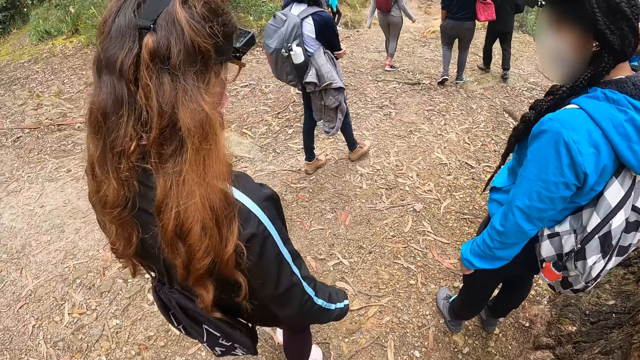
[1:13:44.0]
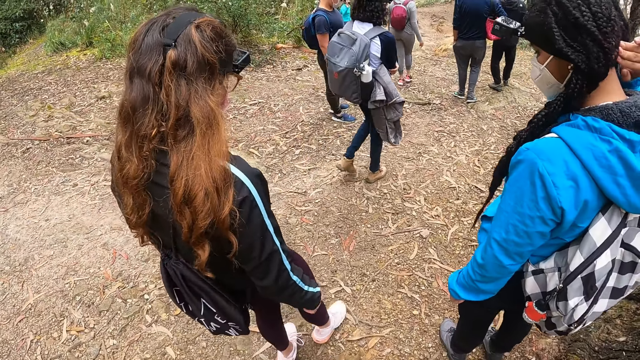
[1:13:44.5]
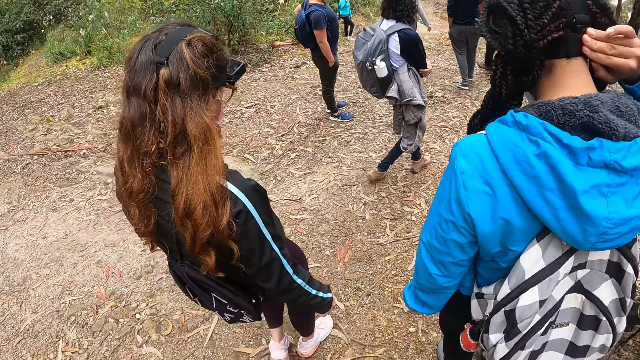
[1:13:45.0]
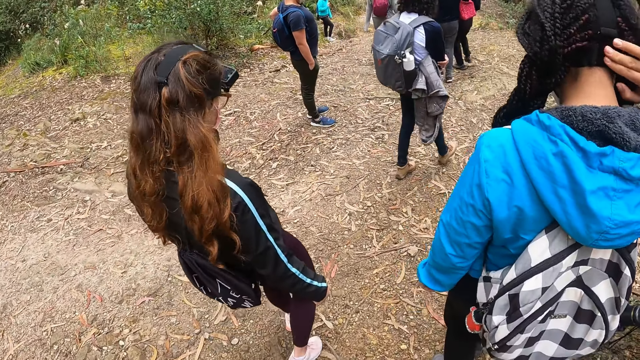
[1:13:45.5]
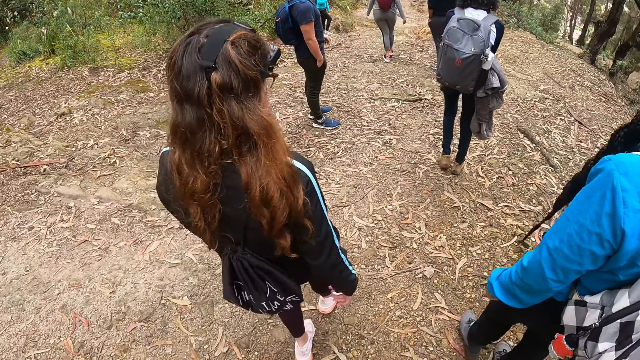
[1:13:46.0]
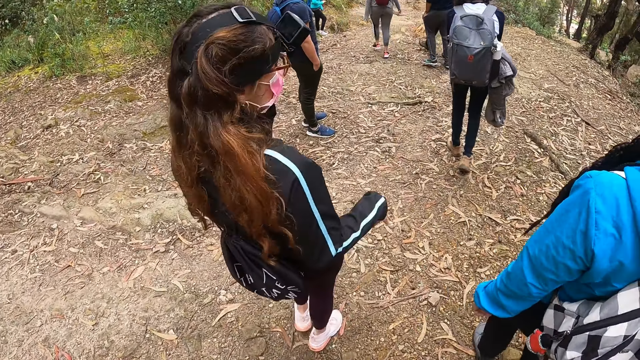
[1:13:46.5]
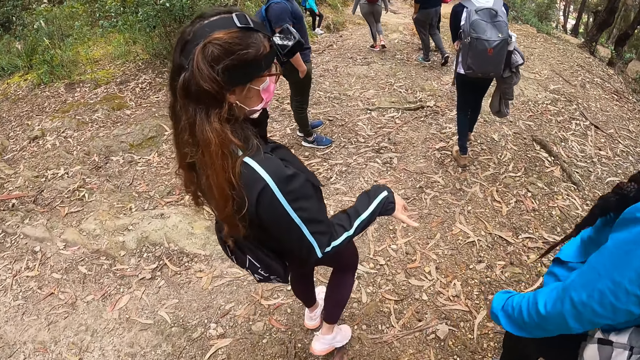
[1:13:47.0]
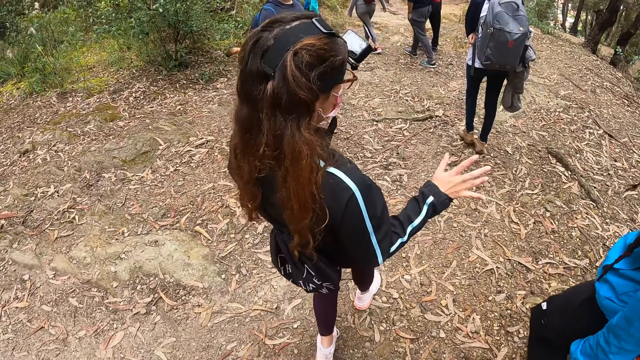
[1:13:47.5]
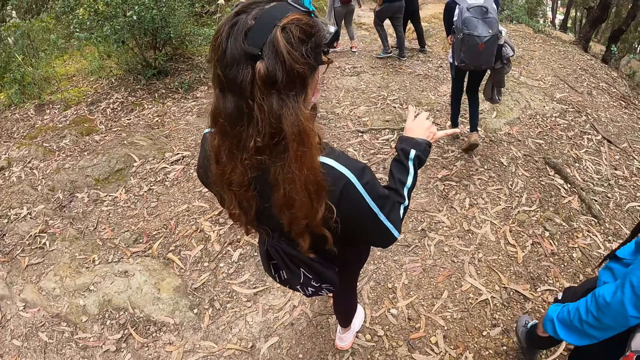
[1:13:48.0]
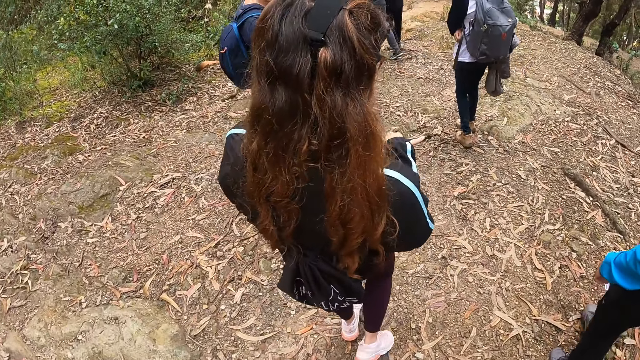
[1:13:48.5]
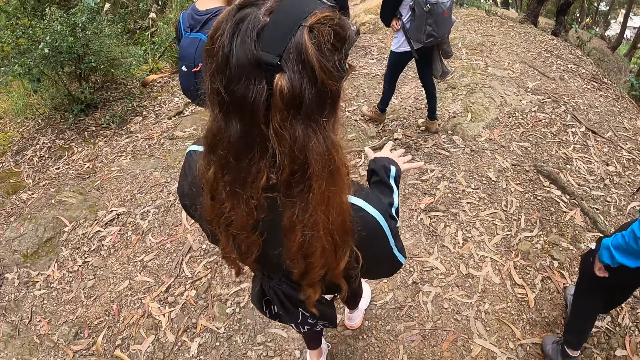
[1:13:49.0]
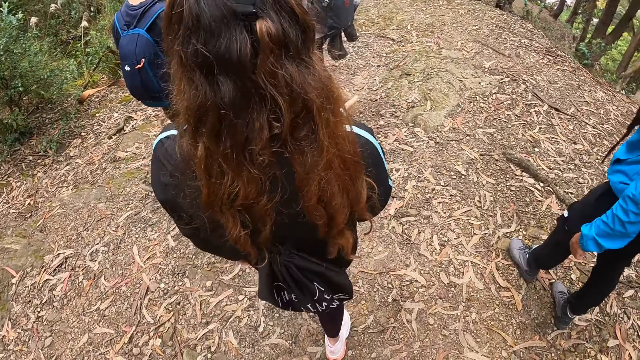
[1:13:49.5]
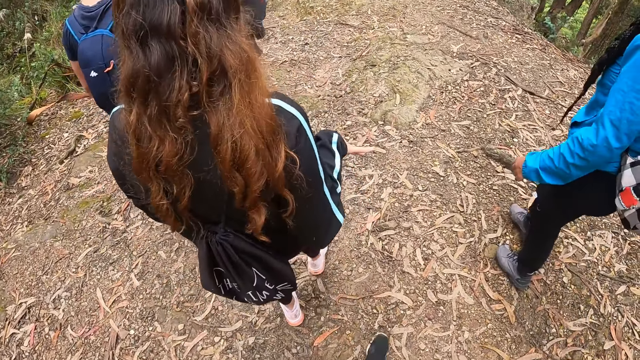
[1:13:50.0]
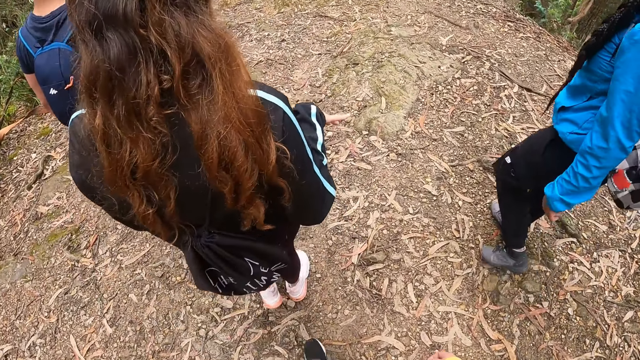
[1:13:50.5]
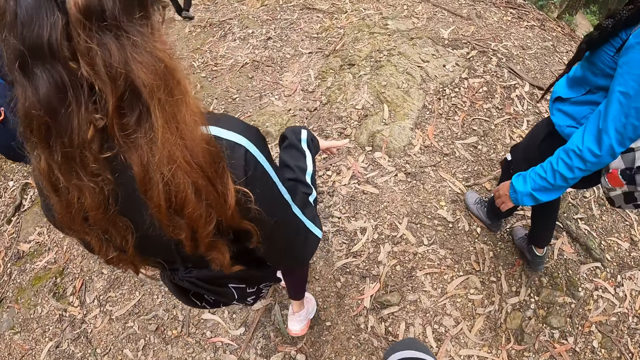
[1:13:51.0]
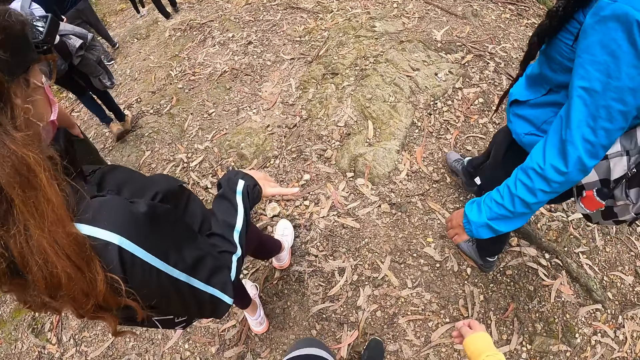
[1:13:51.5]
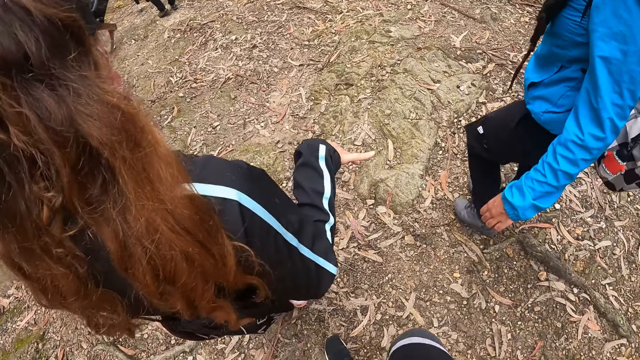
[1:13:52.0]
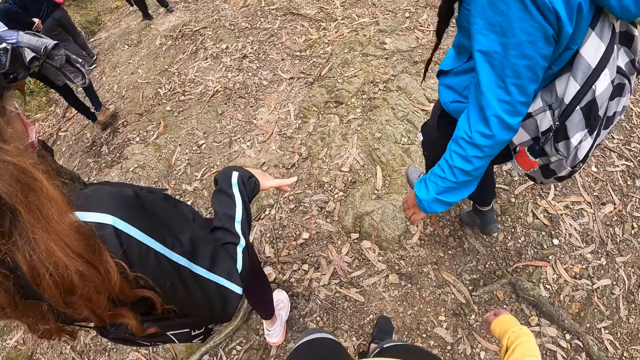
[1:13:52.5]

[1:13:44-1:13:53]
A person moves the hand on the hair. The camera wearer hikes with the group of hikers. A woman talks to another woman.

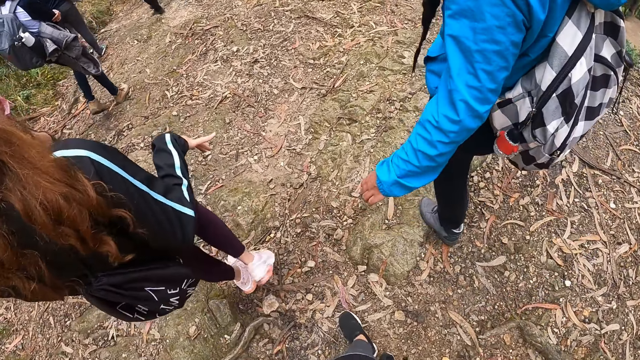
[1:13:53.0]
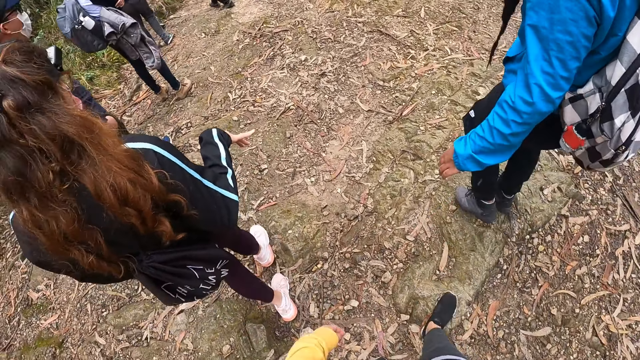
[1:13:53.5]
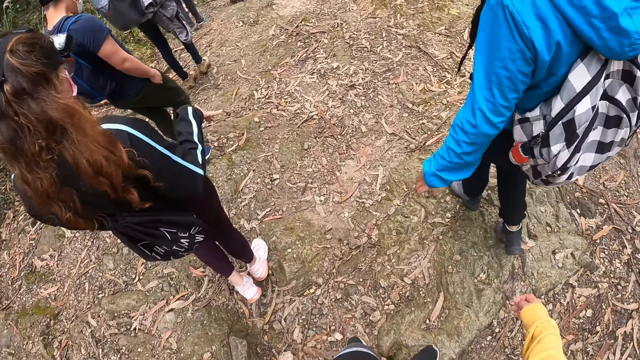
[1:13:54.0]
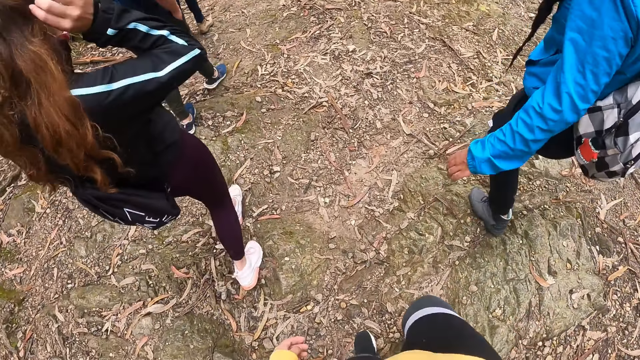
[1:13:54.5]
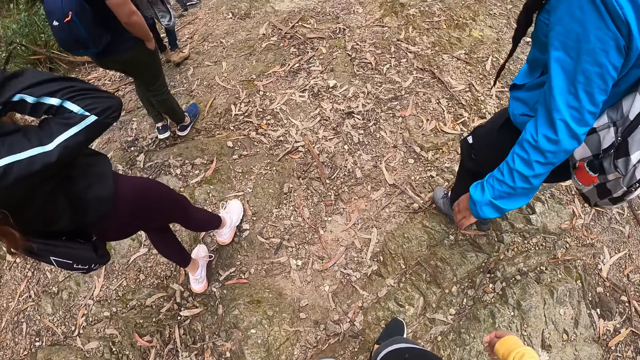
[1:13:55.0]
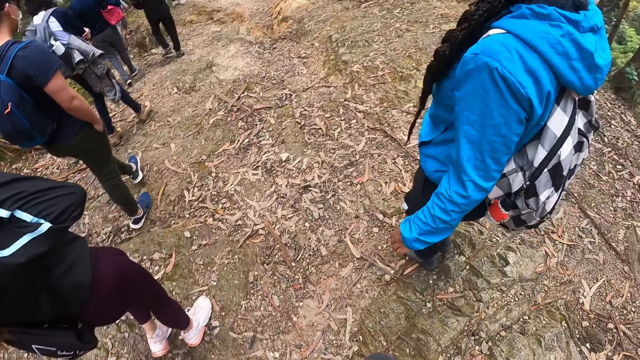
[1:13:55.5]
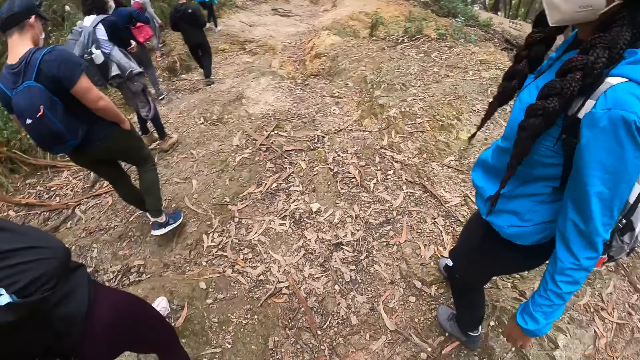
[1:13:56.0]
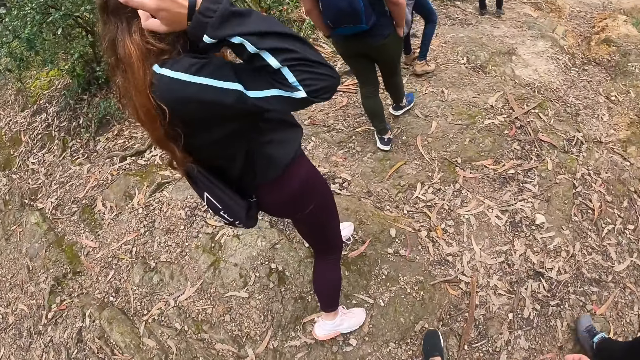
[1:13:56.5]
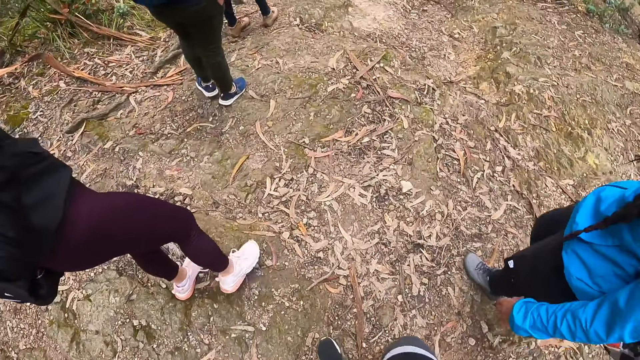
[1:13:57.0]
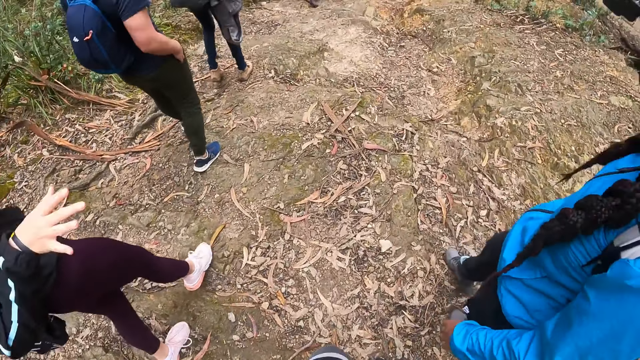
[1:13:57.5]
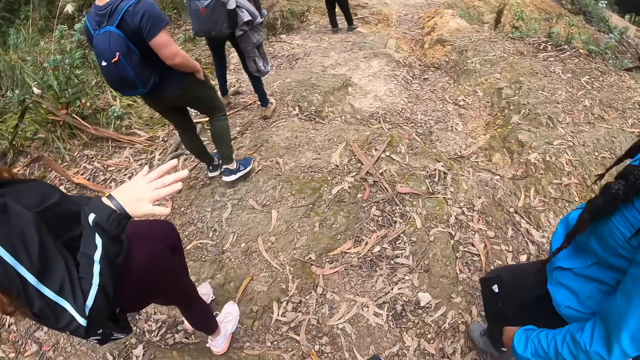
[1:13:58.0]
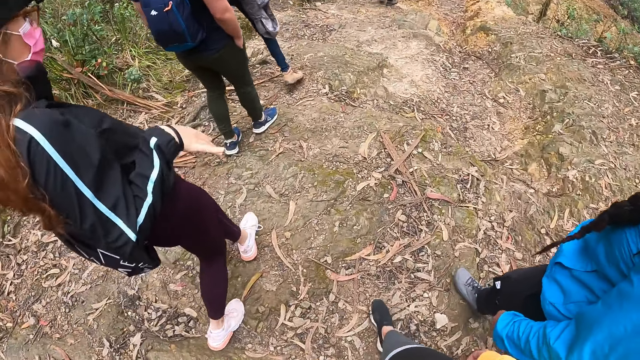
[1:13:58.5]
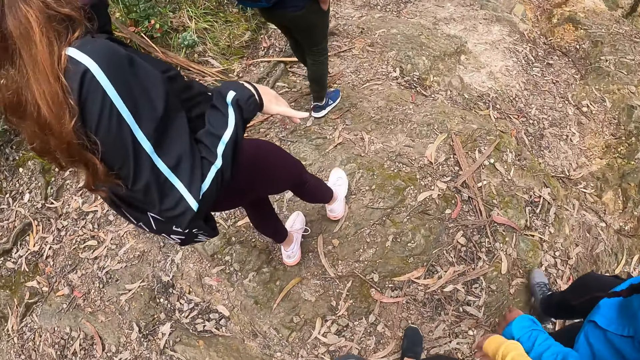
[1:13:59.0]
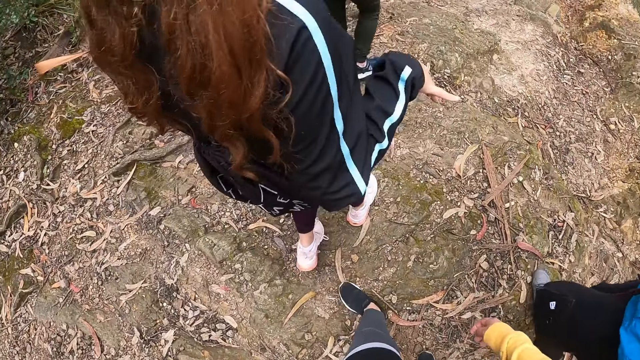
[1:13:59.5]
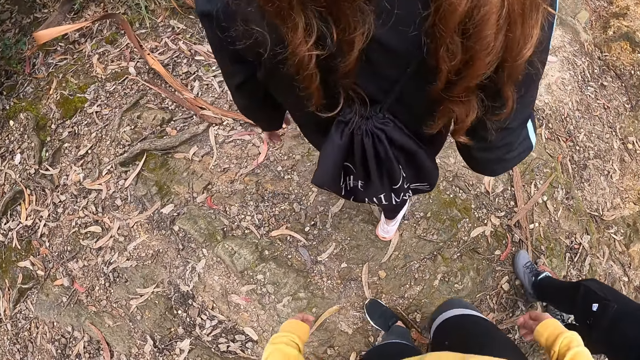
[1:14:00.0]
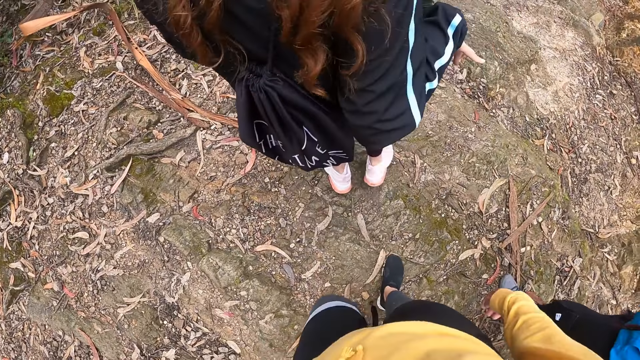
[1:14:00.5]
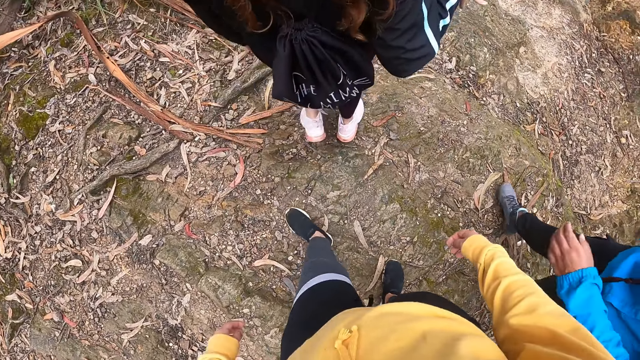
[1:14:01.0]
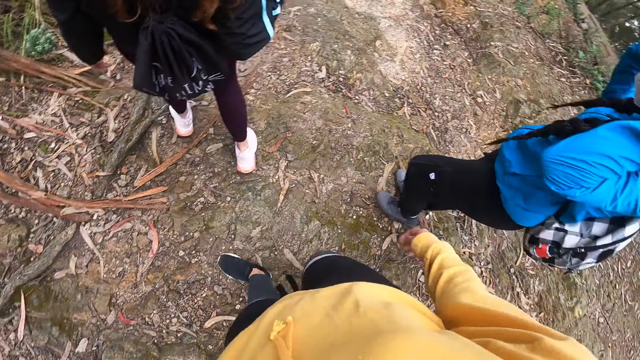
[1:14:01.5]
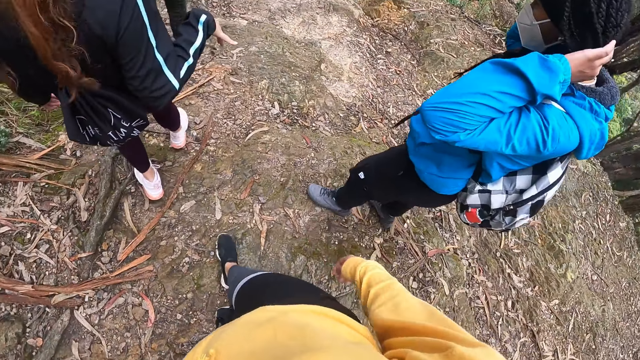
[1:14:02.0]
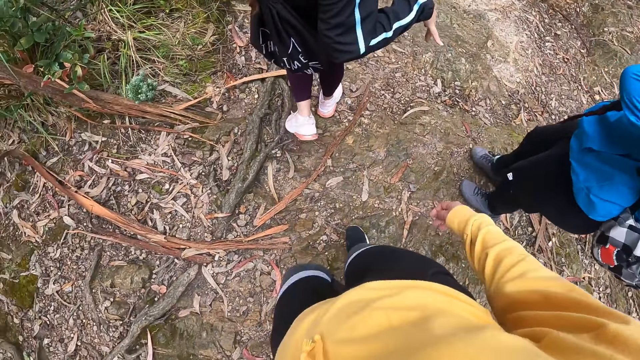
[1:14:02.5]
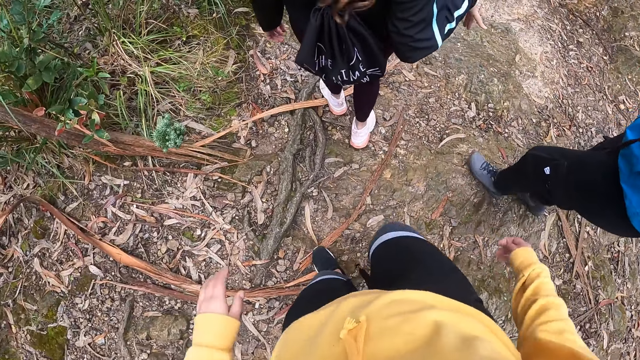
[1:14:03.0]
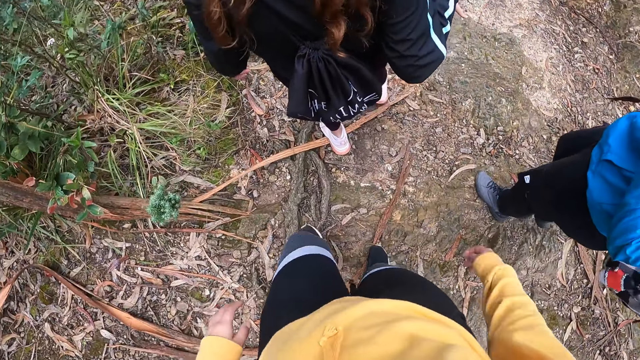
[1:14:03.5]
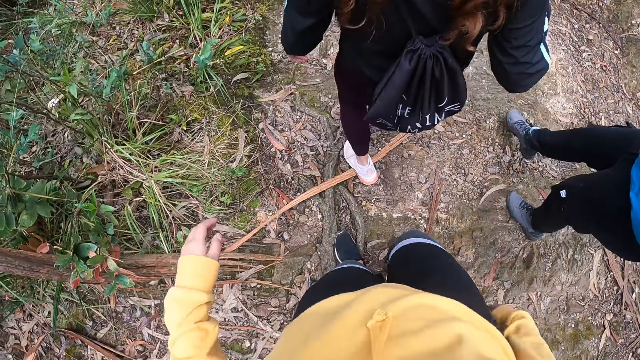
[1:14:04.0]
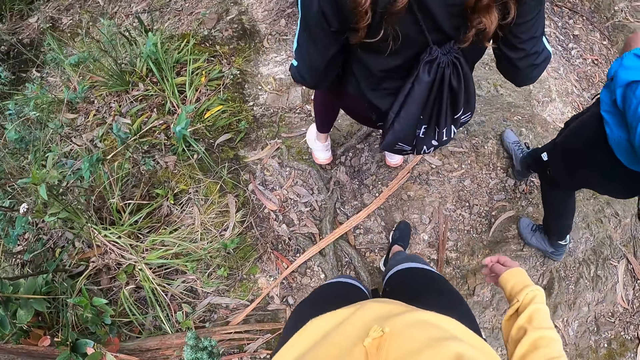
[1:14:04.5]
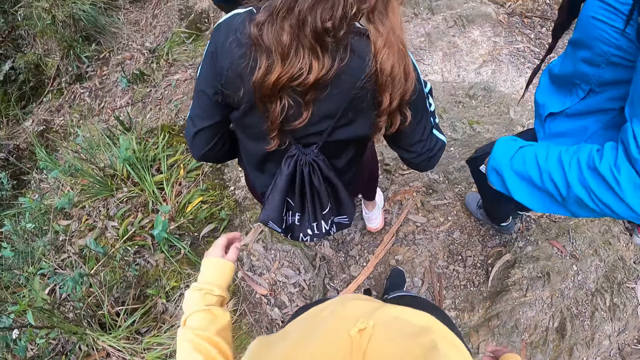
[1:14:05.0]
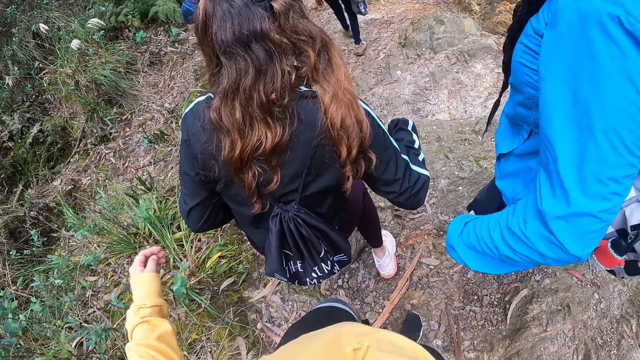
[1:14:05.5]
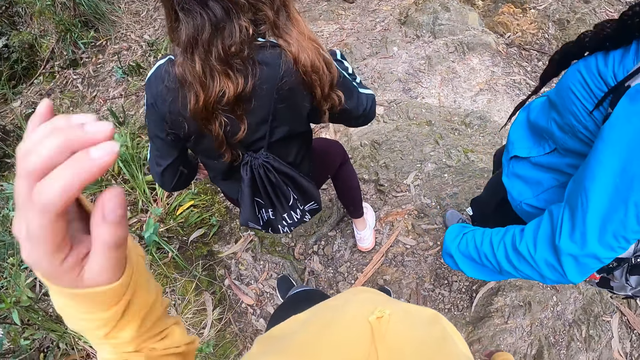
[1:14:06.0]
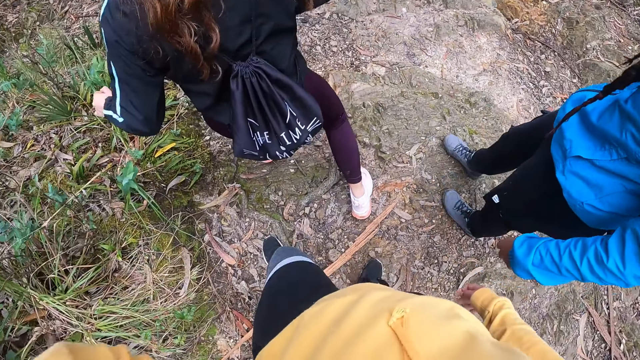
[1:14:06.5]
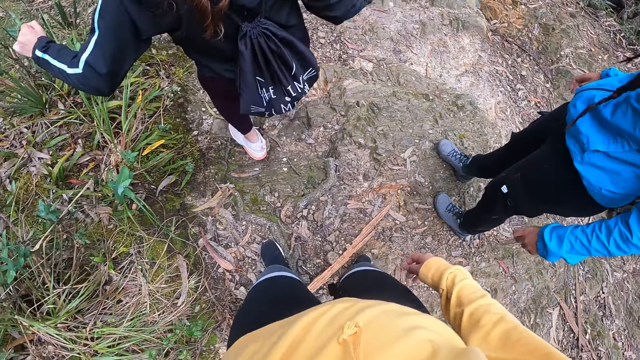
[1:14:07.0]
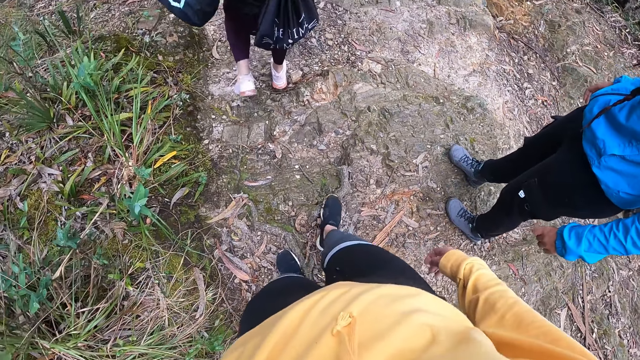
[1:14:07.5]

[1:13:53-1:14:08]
A person touches the camera. The person talks to another person. The camera wearer raises her left hand. She moves the hand to the hair. A third person moves the hand on the hair. The camera wearer raises her left hand again.
